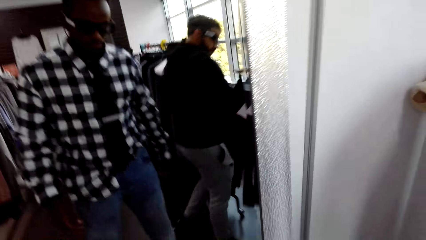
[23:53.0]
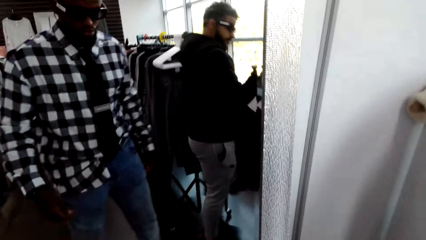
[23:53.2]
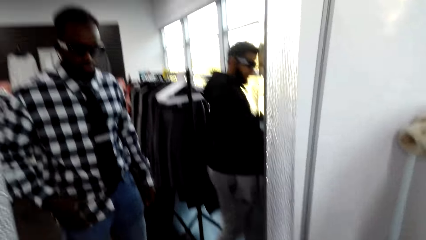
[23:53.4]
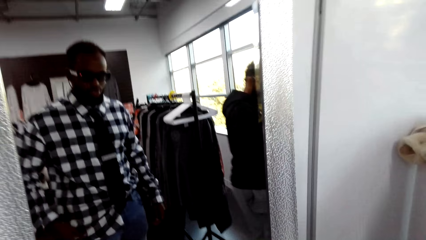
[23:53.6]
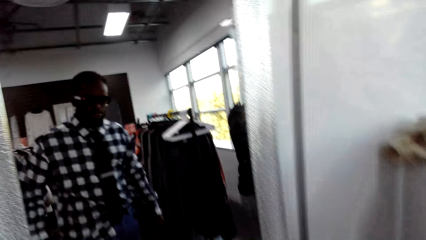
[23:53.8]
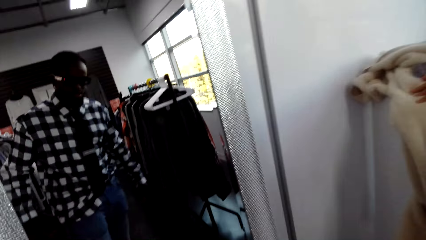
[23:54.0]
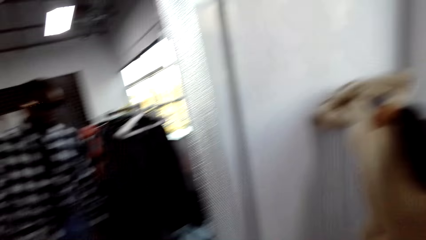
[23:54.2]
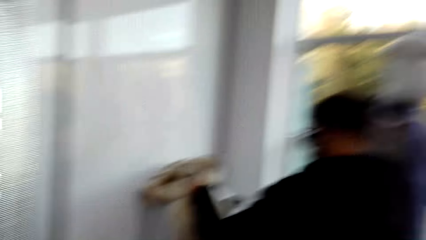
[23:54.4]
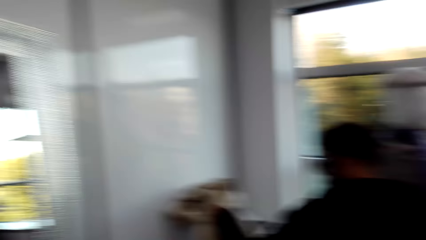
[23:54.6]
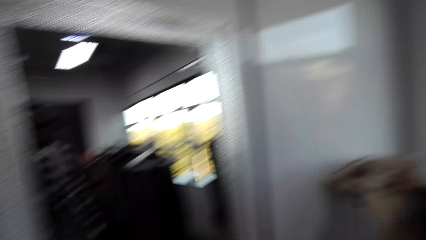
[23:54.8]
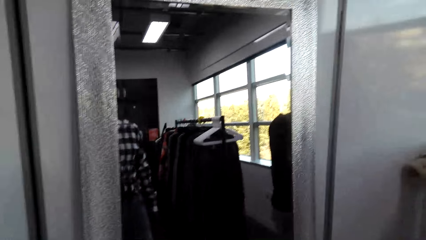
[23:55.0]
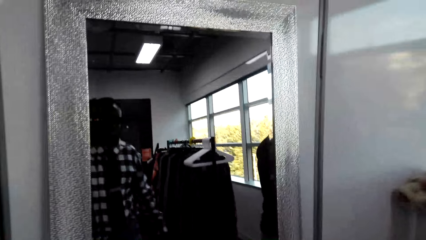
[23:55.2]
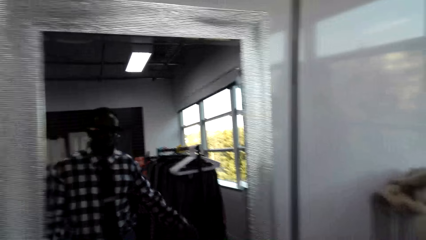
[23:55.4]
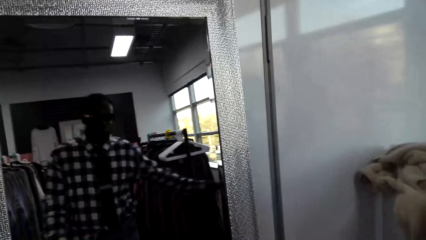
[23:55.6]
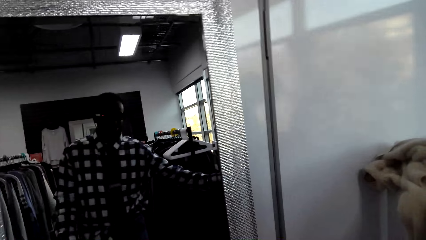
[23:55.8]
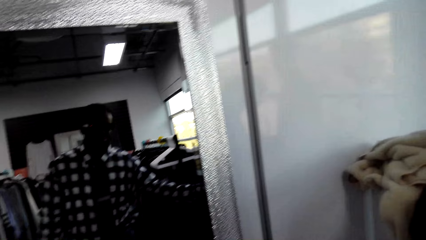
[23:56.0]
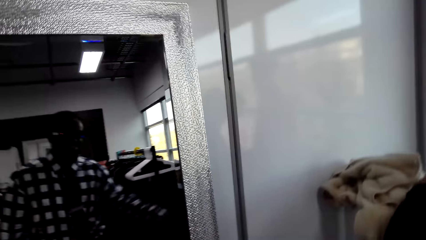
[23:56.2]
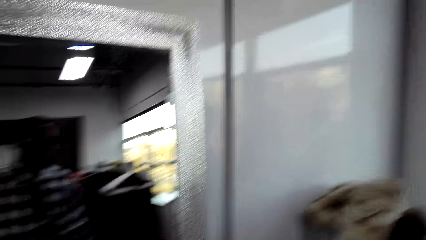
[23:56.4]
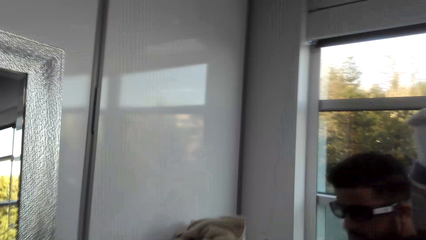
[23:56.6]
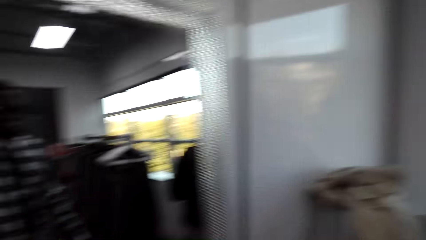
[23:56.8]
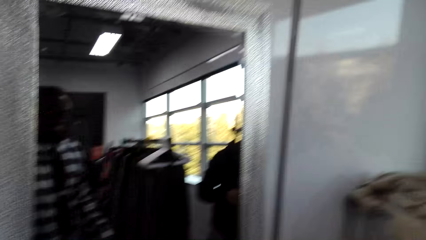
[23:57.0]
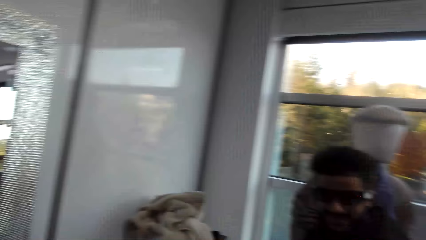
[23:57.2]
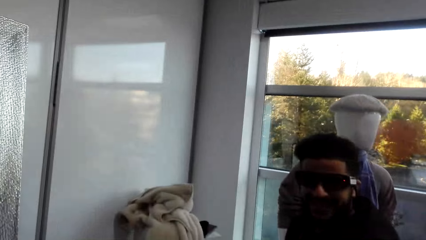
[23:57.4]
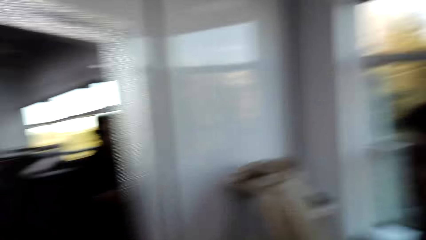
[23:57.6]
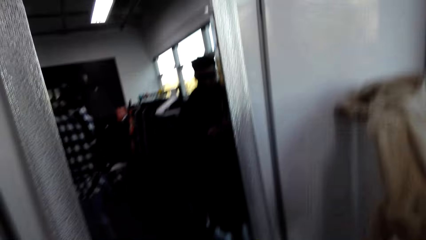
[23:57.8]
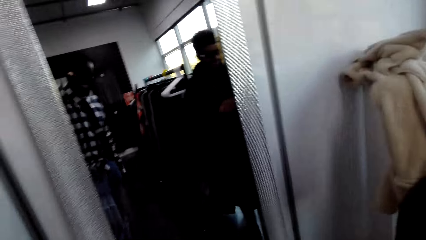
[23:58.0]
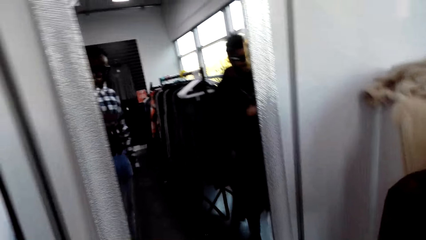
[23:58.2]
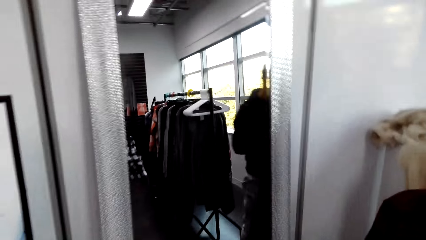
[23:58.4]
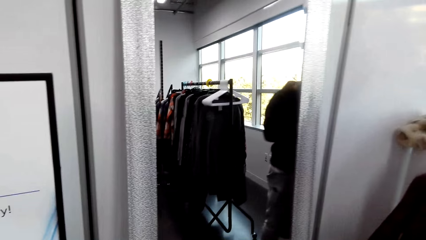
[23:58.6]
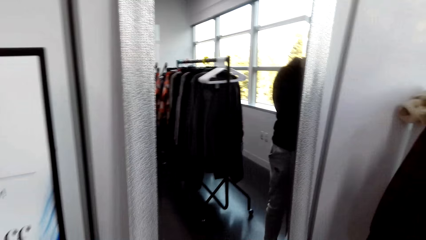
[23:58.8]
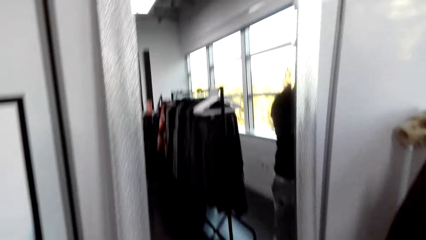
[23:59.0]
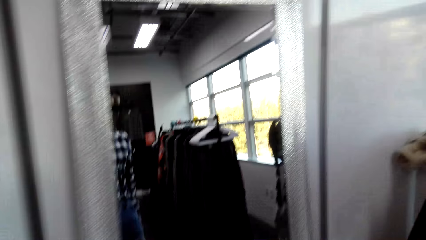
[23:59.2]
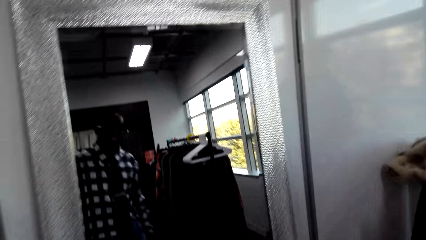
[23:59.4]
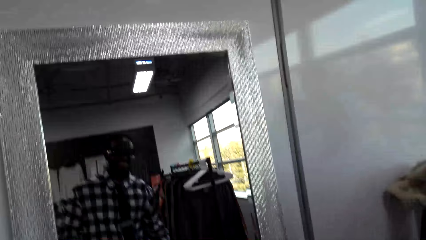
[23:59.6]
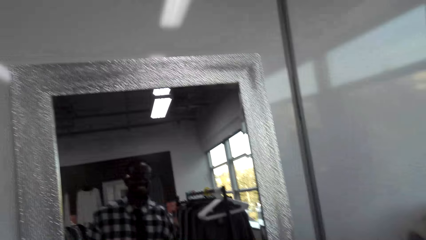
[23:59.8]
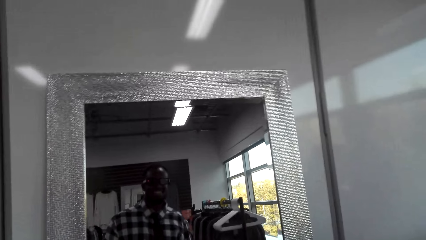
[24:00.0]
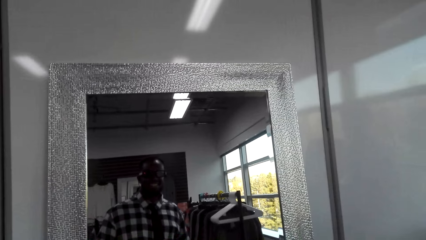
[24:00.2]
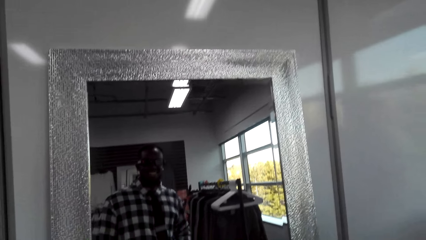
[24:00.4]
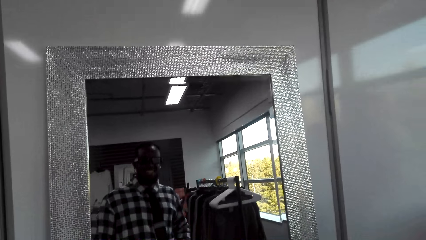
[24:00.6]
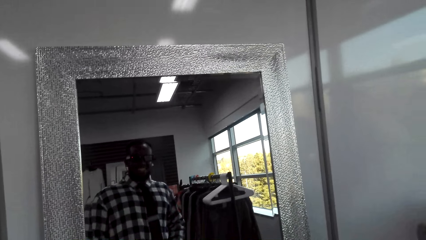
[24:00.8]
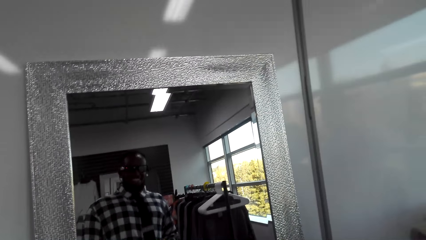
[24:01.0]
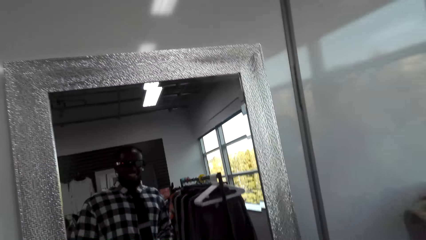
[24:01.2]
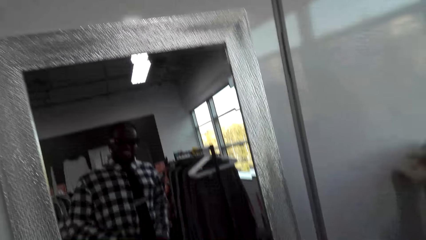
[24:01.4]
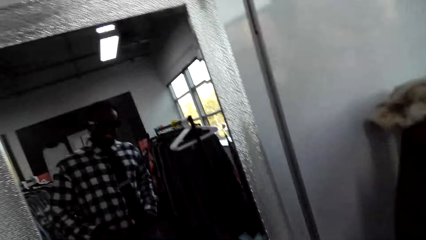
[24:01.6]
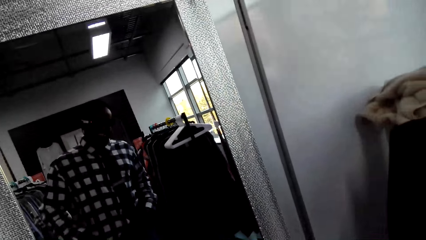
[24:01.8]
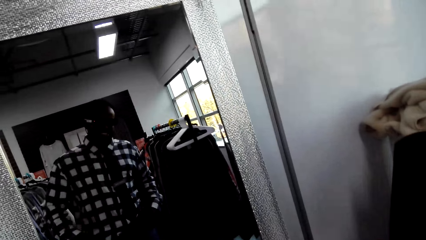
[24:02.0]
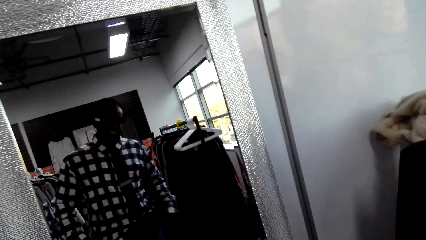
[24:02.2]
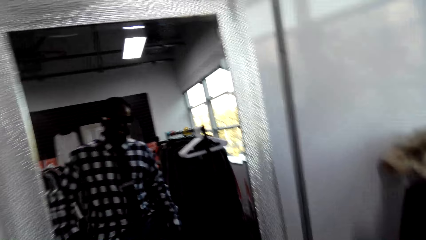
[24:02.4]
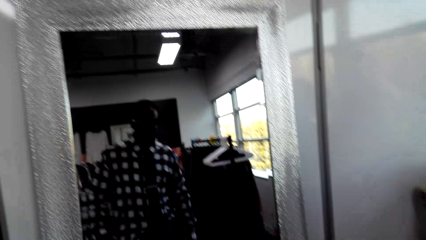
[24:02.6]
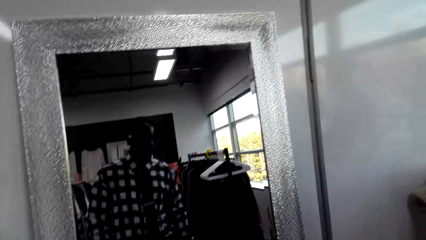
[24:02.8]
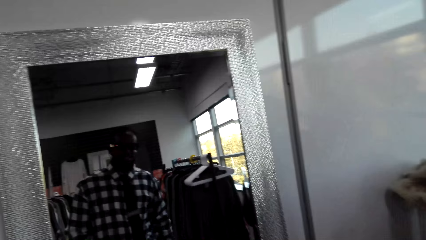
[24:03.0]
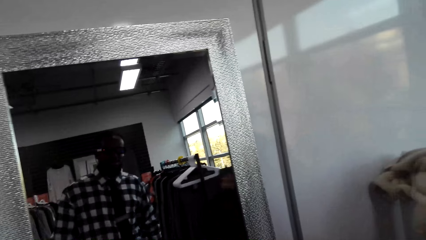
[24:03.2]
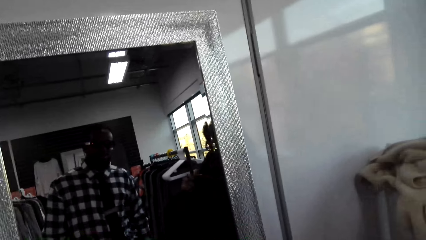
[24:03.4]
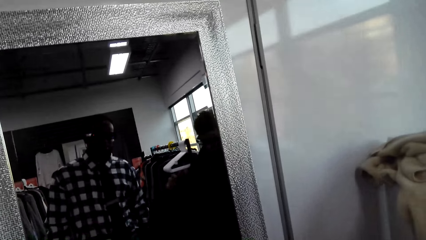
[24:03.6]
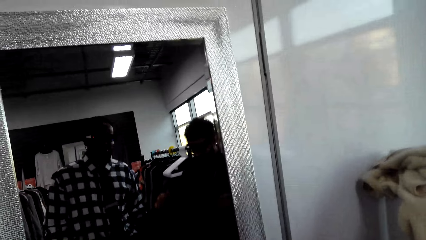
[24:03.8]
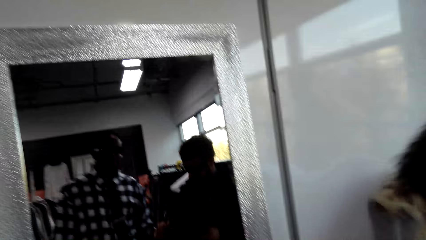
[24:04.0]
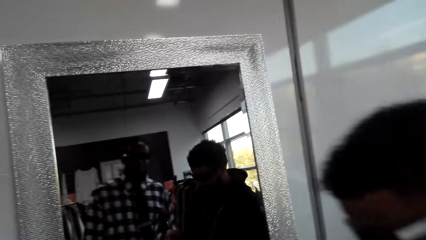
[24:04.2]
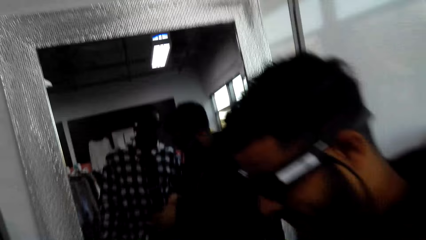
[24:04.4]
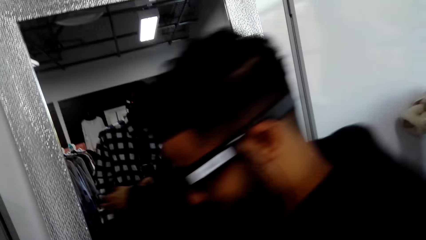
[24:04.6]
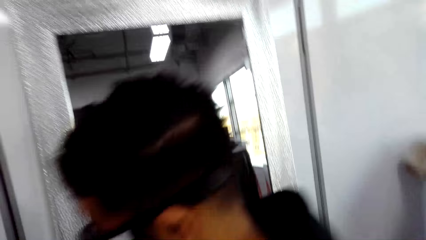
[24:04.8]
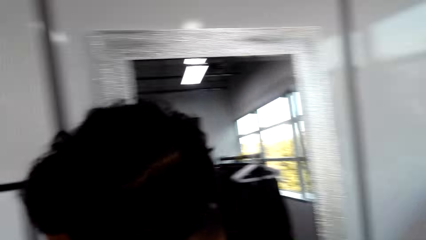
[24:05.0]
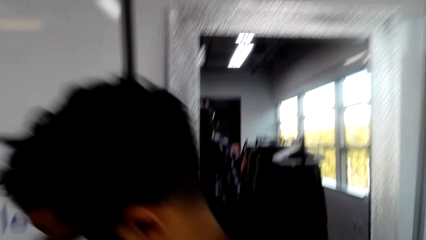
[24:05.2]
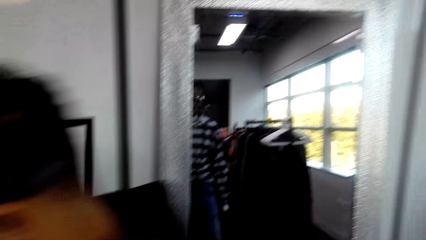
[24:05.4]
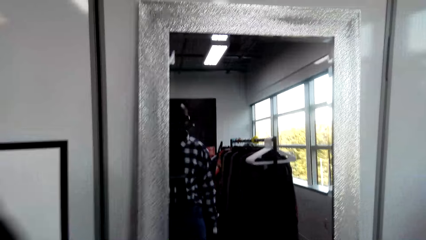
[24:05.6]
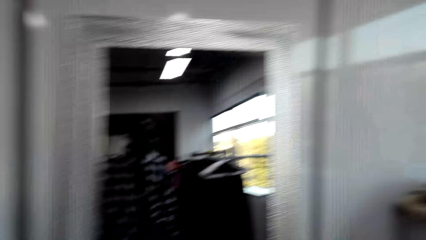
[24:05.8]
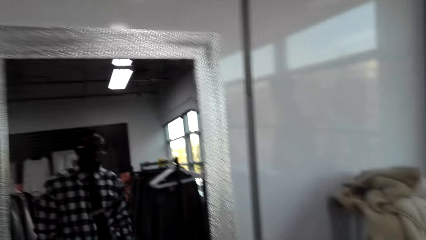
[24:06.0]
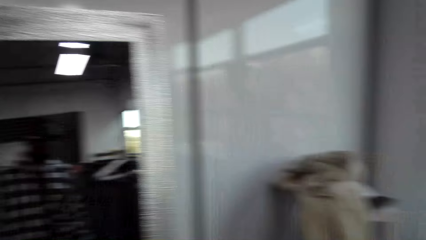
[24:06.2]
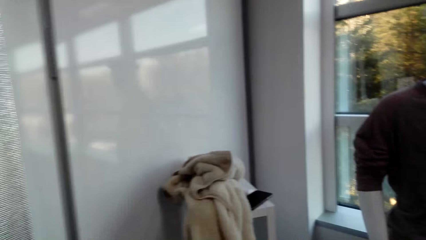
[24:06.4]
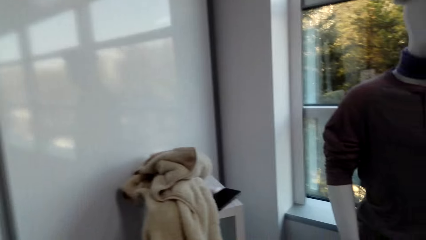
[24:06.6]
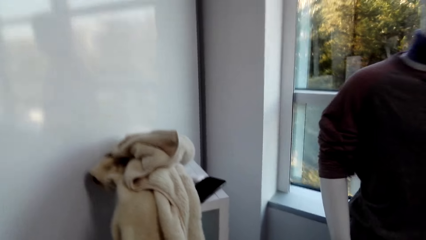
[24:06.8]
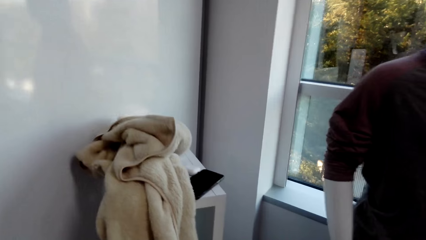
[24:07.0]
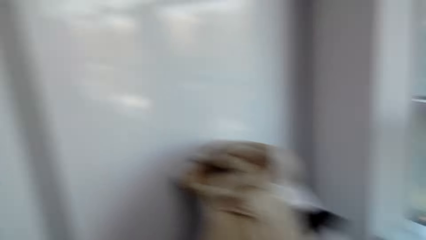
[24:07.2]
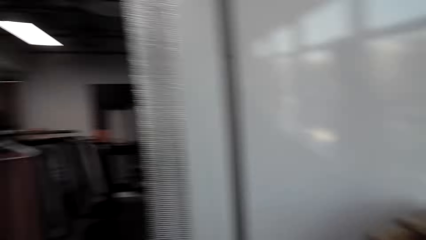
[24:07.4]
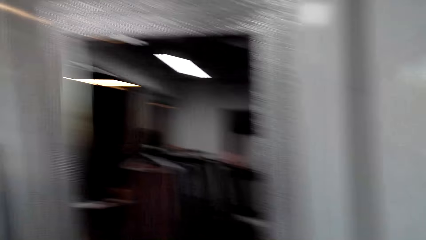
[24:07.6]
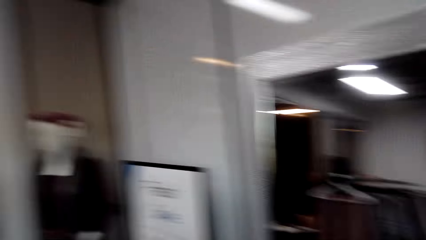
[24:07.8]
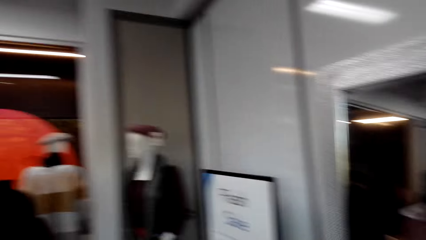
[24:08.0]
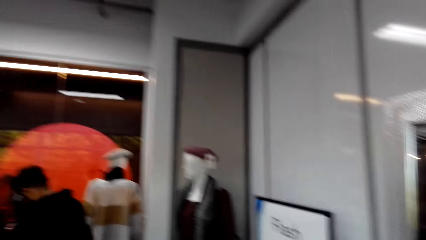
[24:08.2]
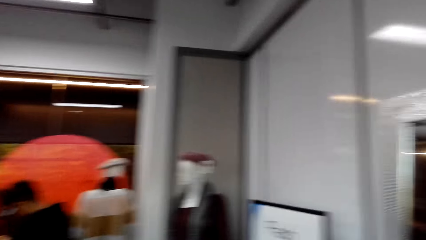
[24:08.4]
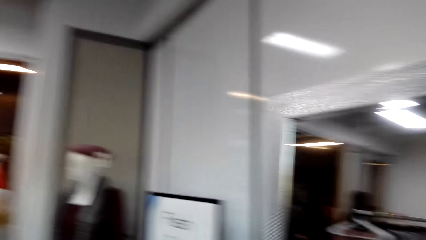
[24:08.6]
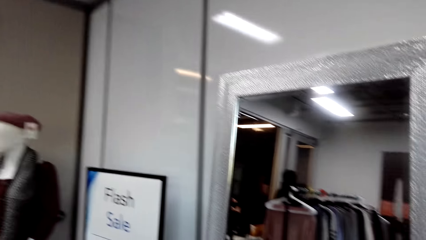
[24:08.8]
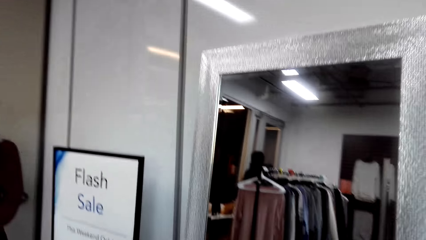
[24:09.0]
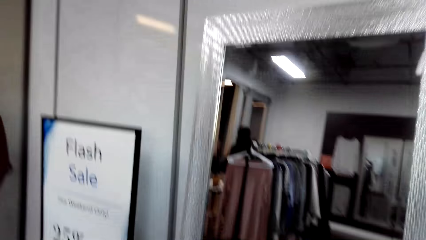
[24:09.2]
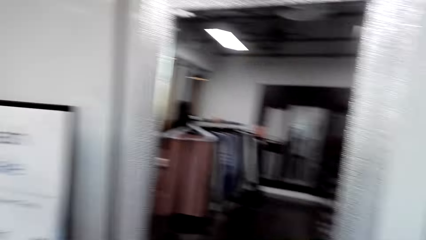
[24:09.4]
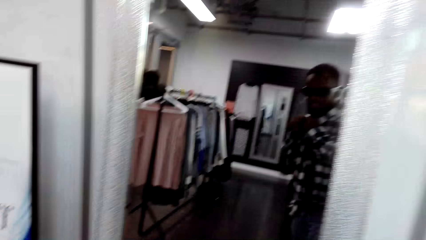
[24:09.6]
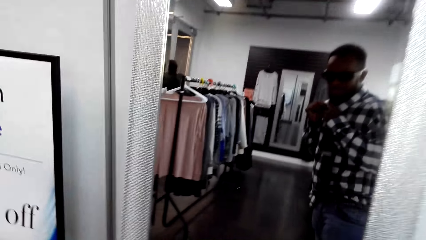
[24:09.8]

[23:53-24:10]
The camera wearer looks around the shop. They converse with a man. They look around the mirror. They stare at the mirror. The man passes near the camera wearer. The man walks around the room. The camera wearer converses with the man. They move around the shop. They turn around the shop.
